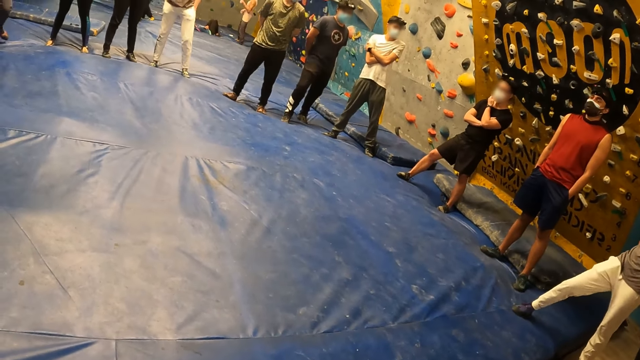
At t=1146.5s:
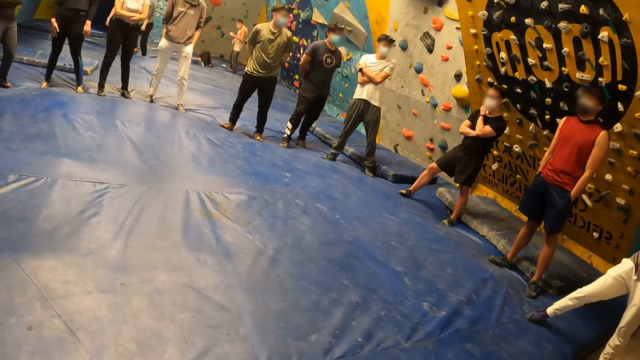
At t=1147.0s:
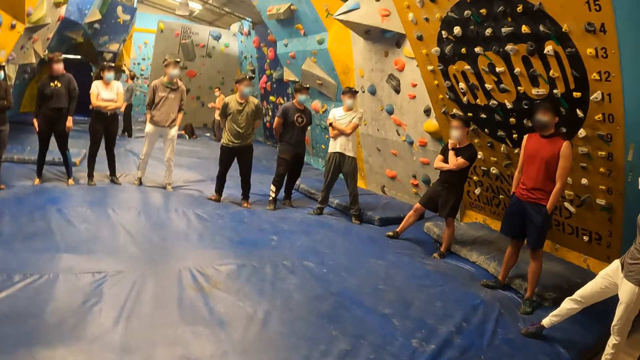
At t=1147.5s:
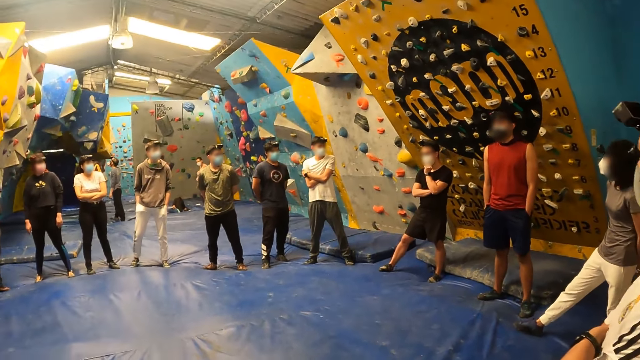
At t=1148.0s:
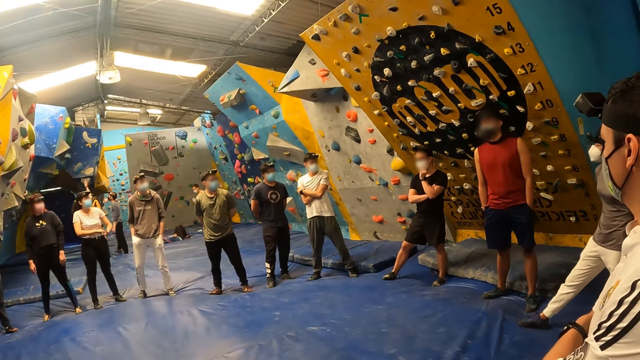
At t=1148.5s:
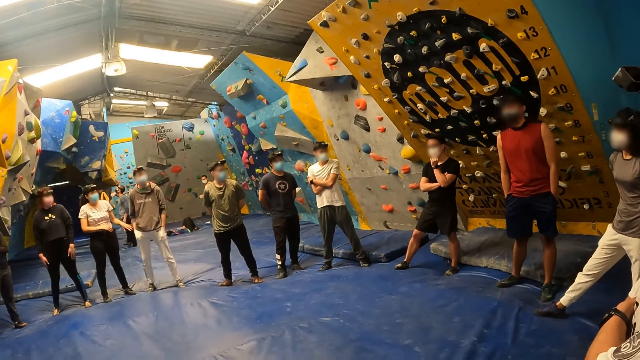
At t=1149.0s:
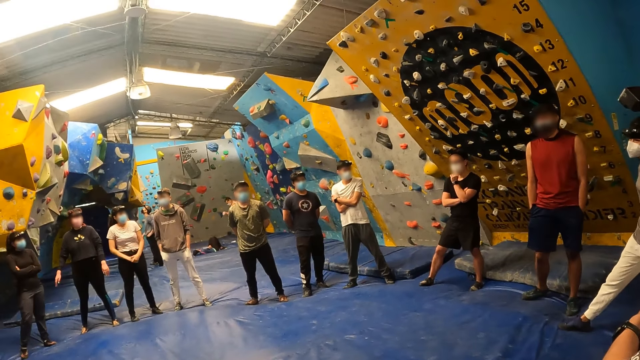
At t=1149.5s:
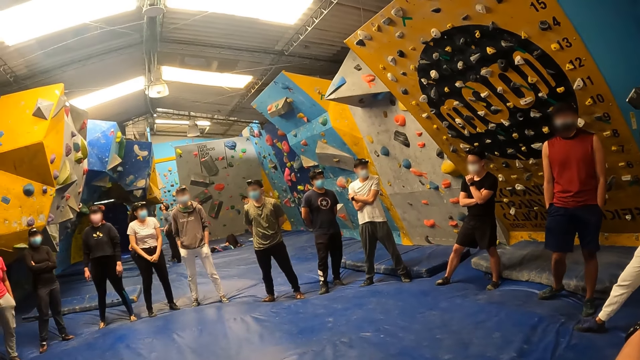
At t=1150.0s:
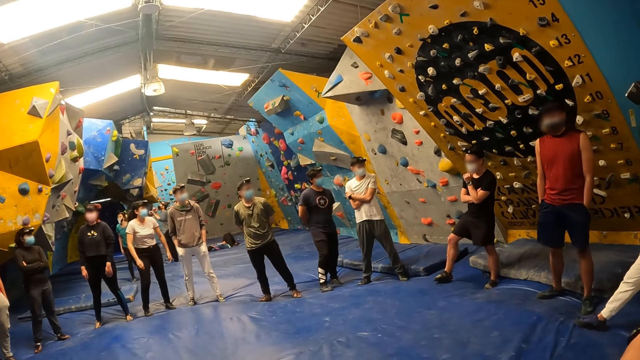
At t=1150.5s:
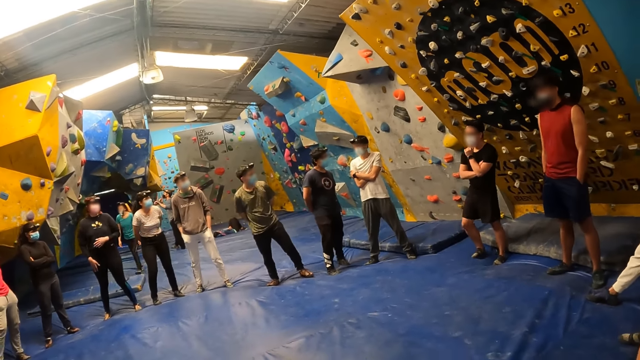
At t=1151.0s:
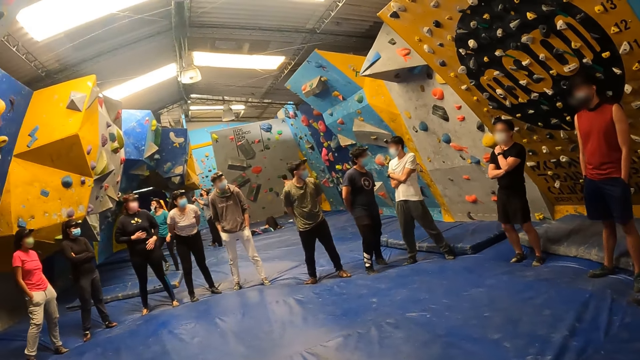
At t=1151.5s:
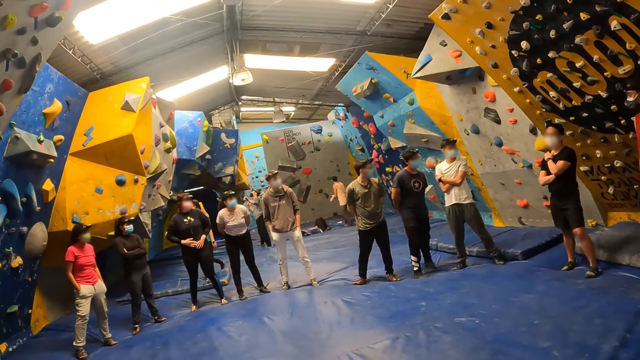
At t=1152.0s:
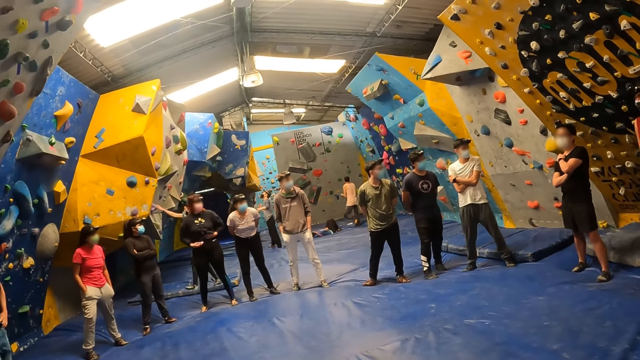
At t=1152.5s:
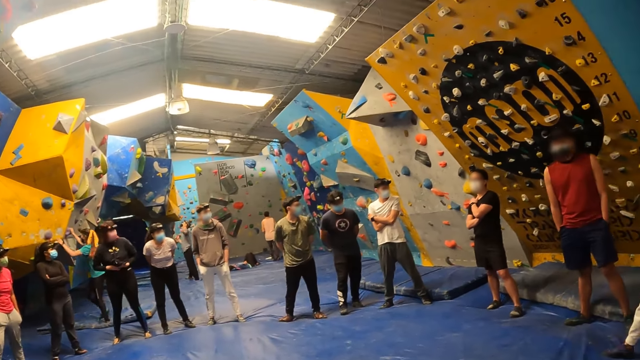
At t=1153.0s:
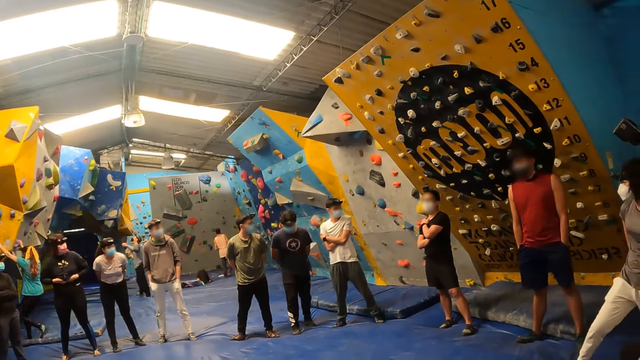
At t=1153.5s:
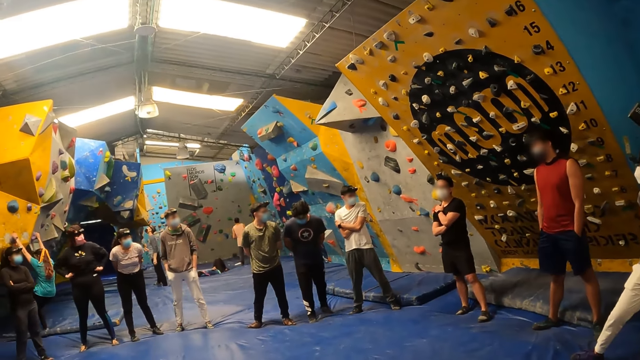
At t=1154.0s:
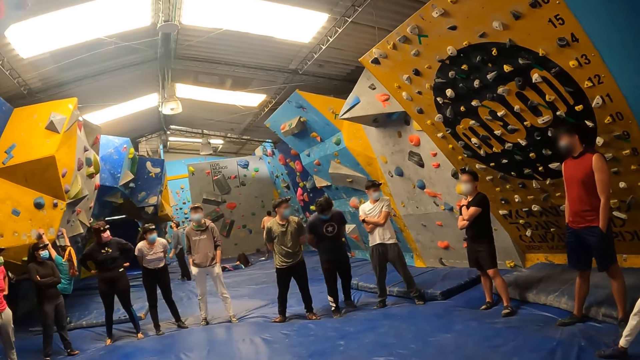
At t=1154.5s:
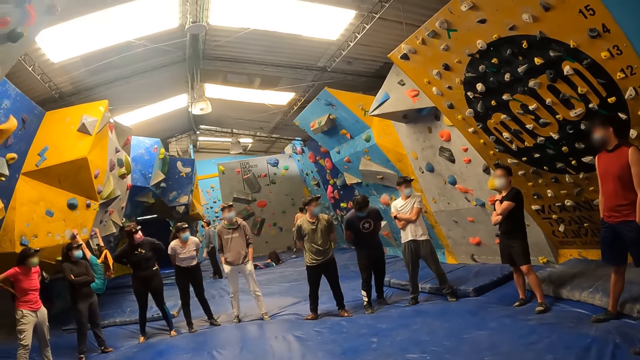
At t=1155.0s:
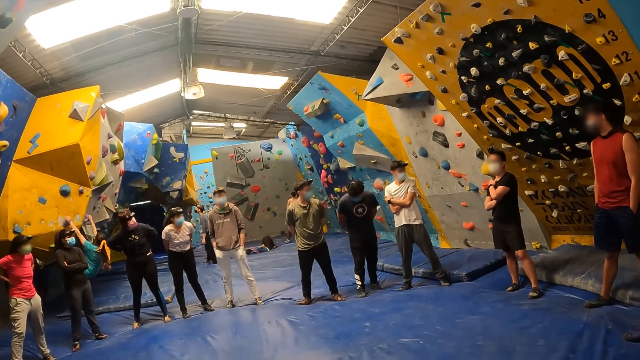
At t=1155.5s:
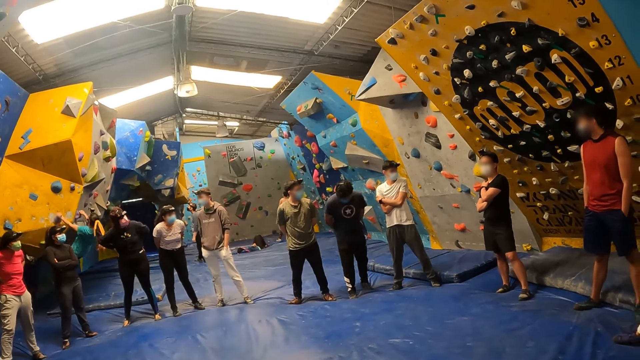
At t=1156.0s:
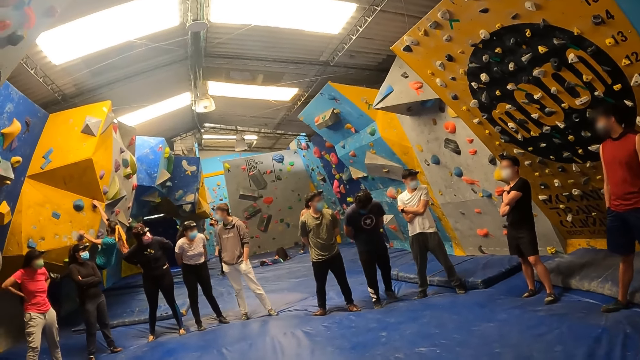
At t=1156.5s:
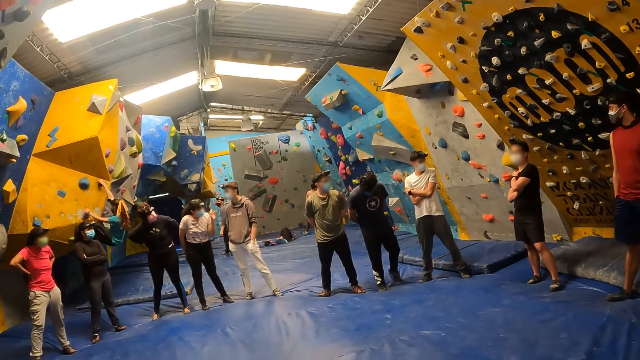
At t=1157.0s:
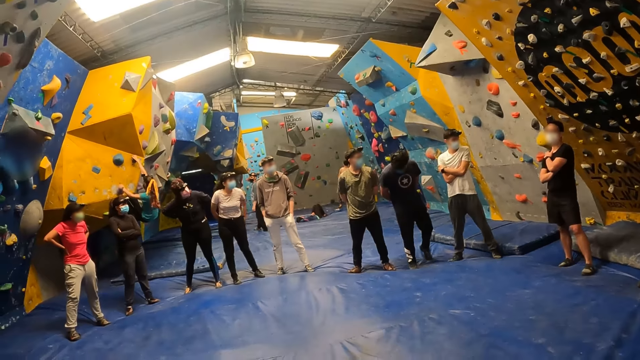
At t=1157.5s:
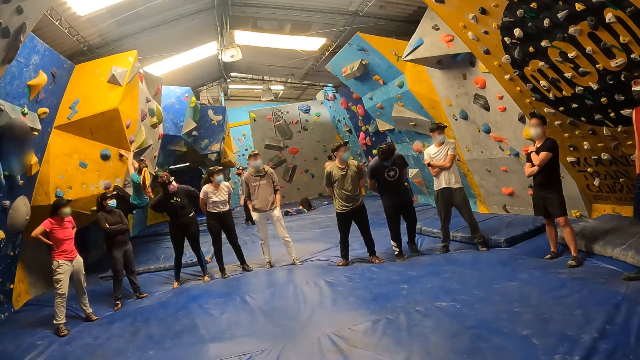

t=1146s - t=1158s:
A woman walks towards a rock. A man walks towards the rock. The woman climbs the rock with her hands and legs.

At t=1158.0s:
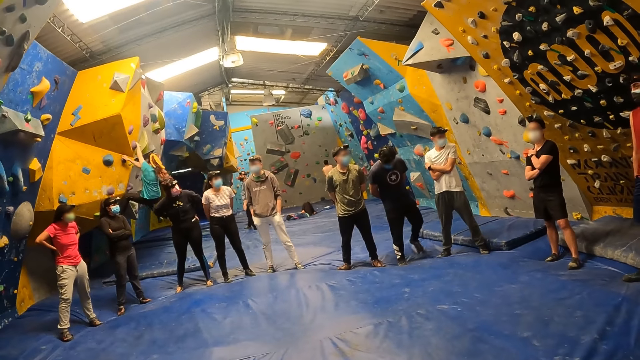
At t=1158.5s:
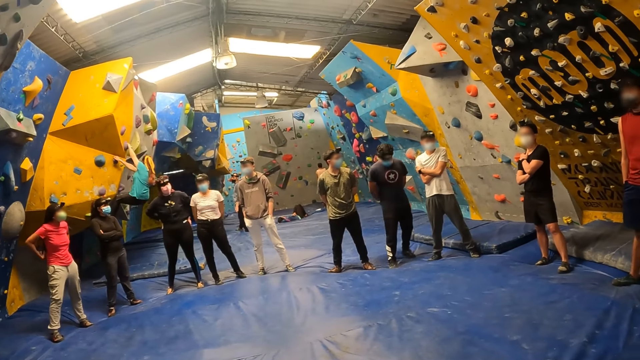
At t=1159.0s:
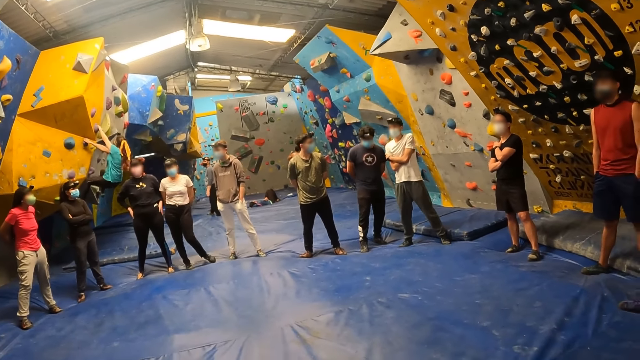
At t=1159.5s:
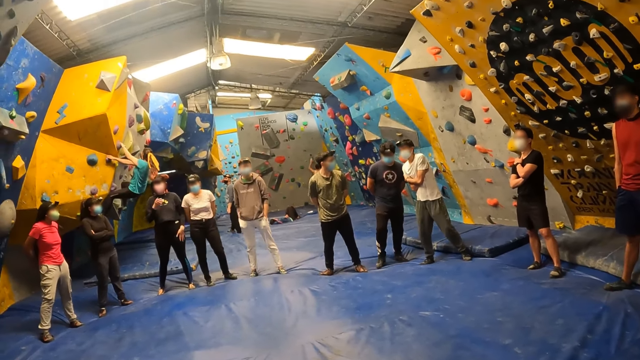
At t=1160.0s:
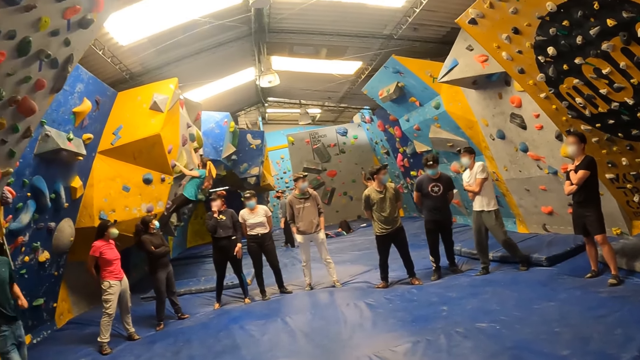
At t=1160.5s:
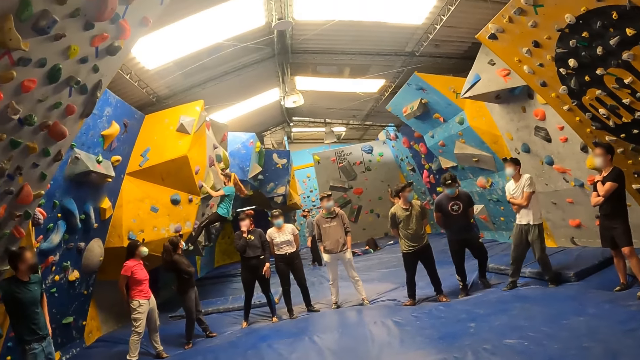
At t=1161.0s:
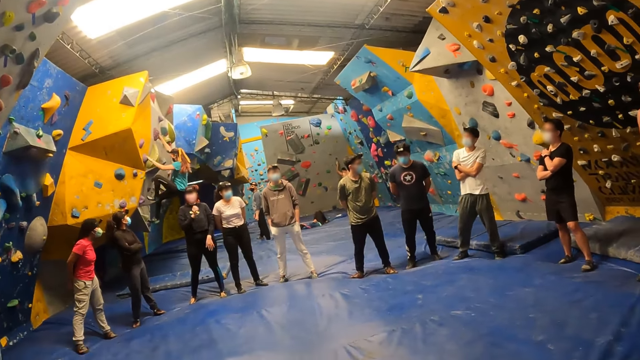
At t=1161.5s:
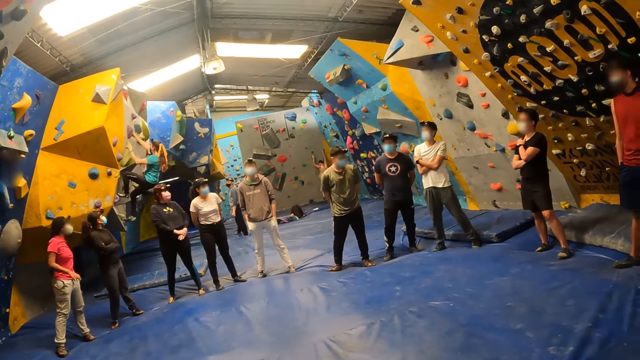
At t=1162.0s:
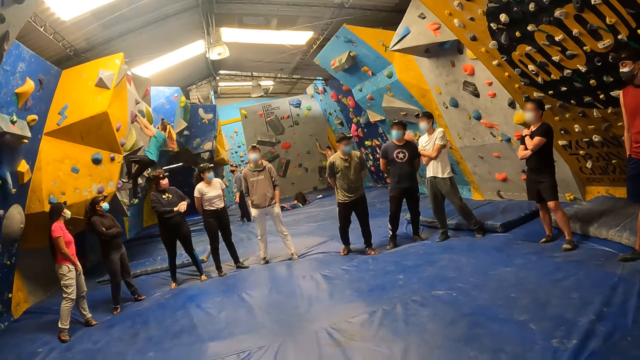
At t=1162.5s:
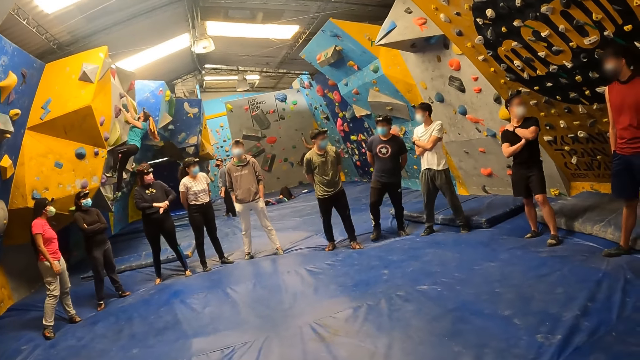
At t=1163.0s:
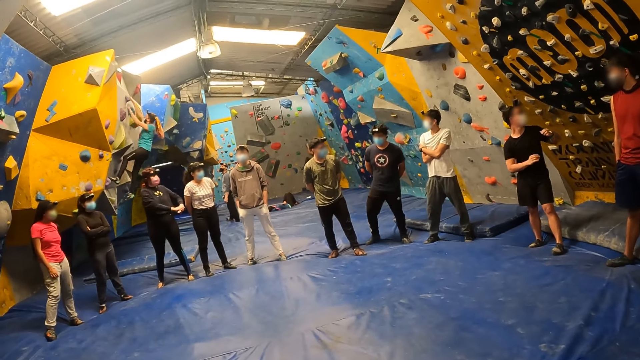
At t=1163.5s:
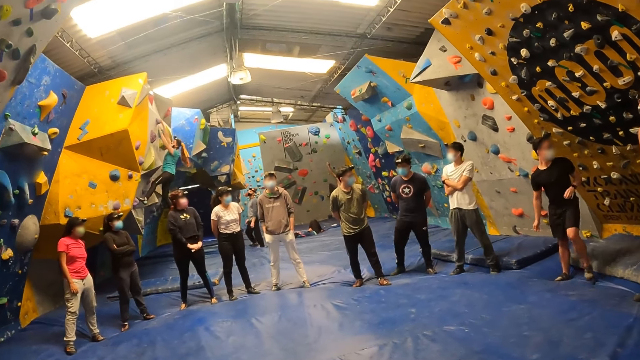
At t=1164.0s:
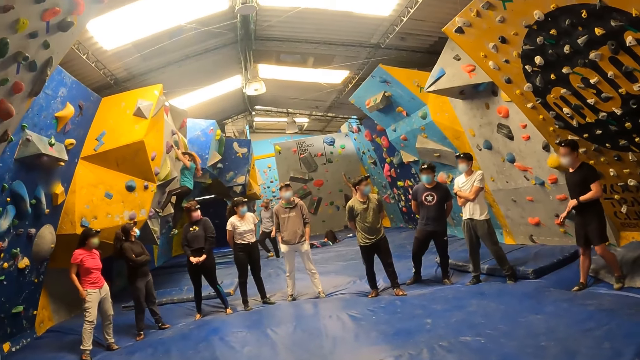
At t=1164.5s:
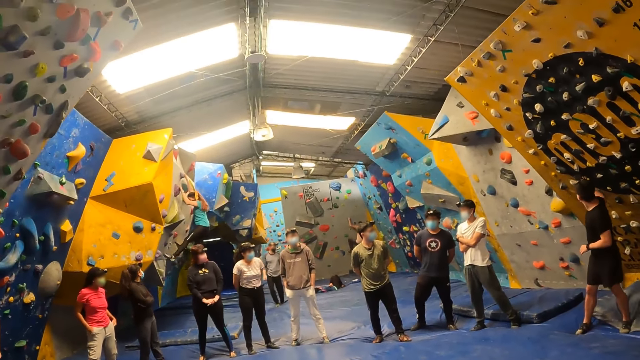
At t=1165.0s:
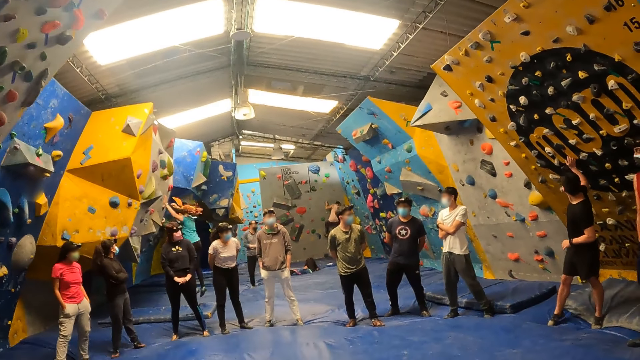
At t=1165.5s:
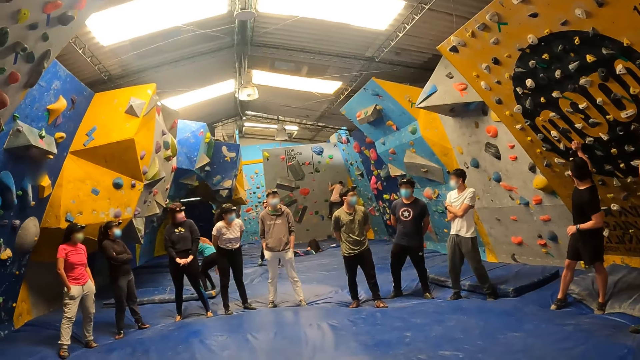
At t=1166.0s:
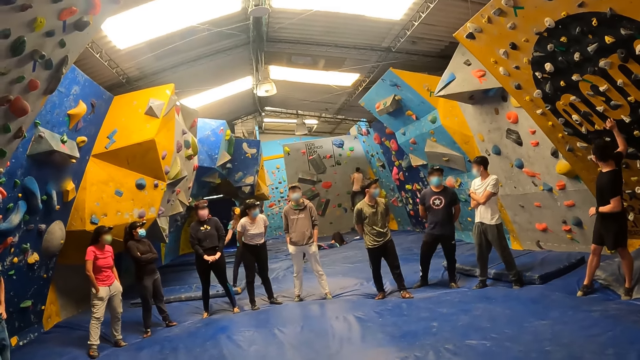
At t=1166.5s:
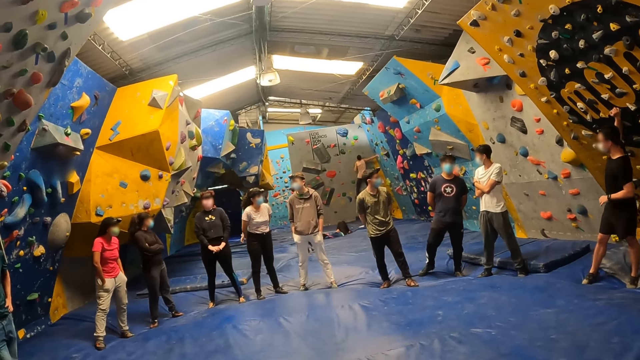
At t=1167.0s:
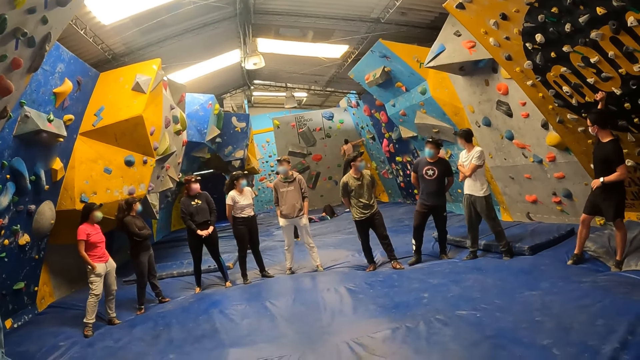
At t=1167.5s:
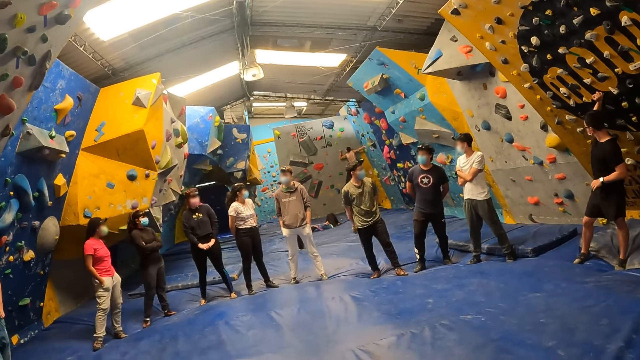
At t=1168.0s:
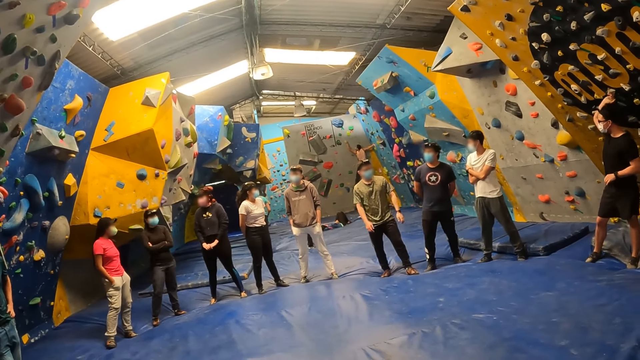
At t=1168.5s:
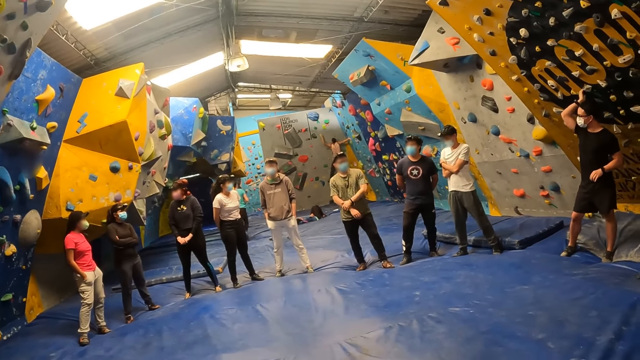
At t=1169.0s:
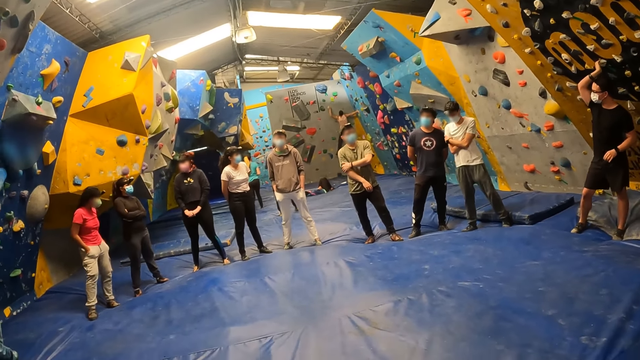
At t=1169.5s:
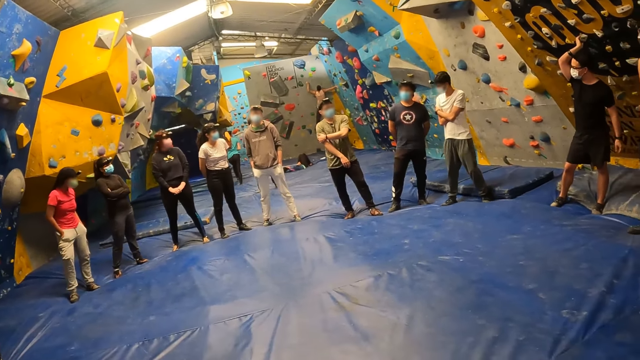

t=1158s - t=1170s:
The man climbs the rock with his hands and legs. The woman jumps down from the rock and walks towards a door.
